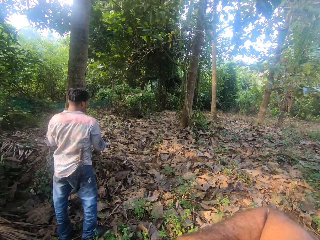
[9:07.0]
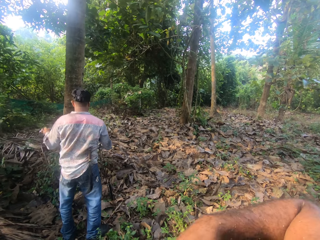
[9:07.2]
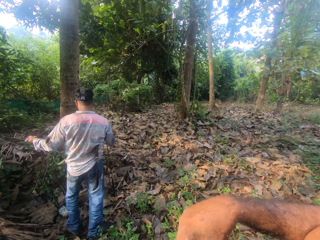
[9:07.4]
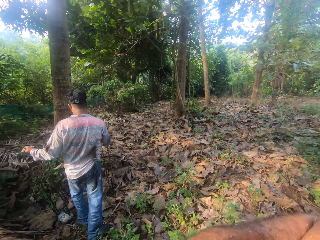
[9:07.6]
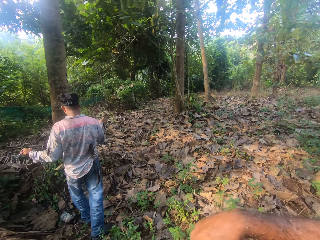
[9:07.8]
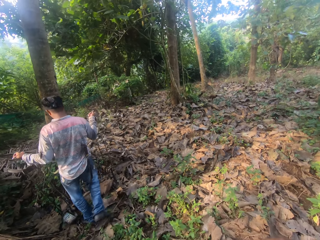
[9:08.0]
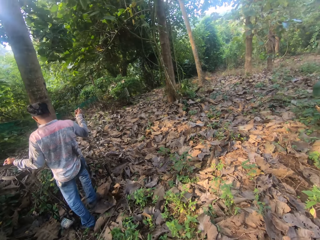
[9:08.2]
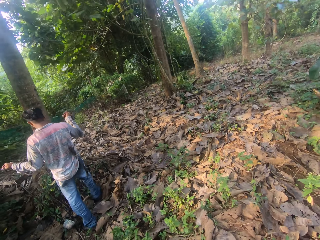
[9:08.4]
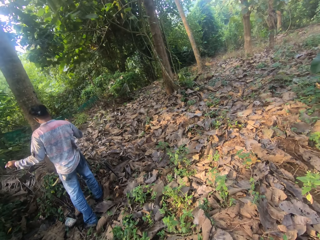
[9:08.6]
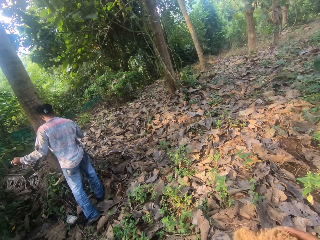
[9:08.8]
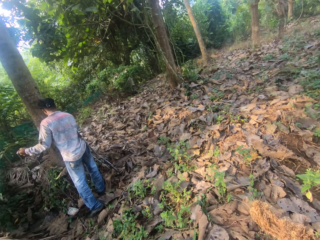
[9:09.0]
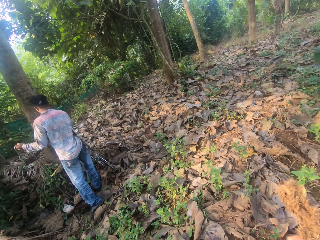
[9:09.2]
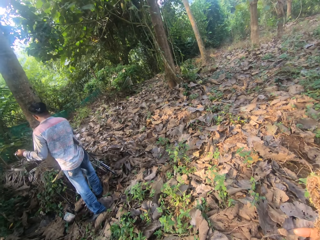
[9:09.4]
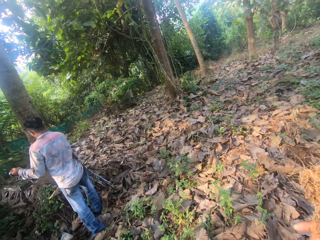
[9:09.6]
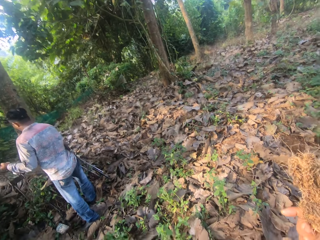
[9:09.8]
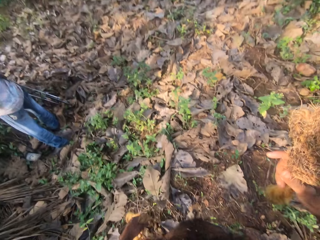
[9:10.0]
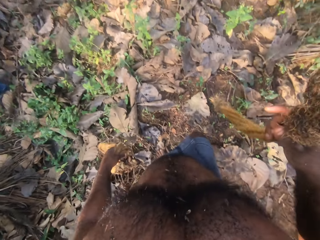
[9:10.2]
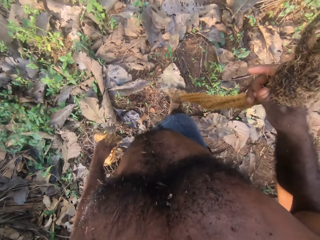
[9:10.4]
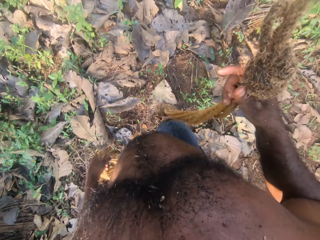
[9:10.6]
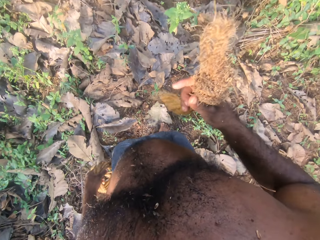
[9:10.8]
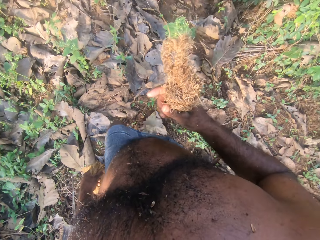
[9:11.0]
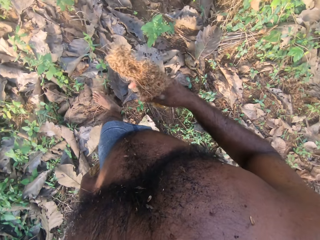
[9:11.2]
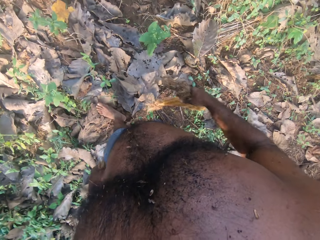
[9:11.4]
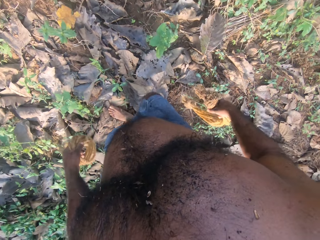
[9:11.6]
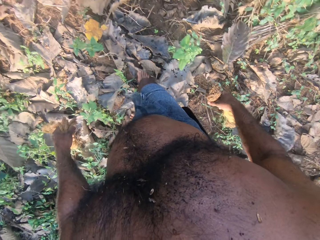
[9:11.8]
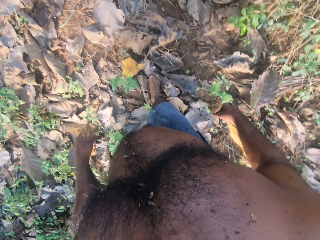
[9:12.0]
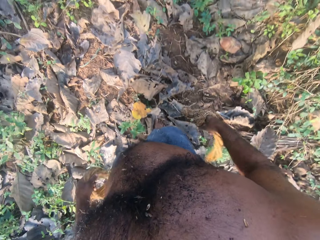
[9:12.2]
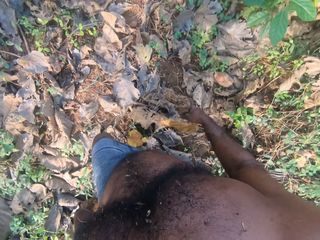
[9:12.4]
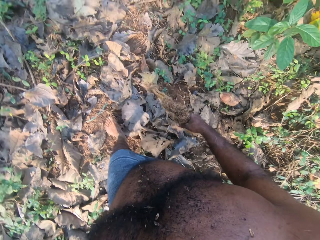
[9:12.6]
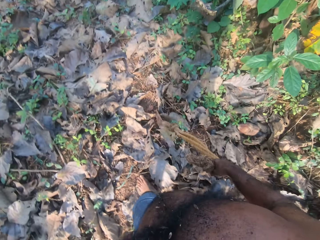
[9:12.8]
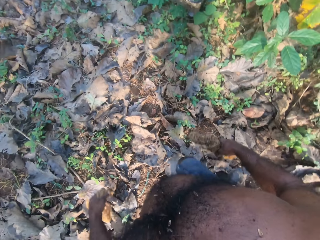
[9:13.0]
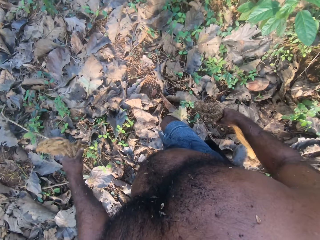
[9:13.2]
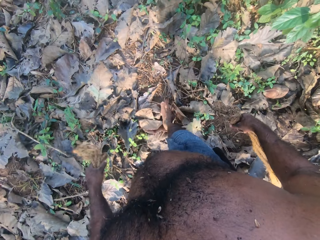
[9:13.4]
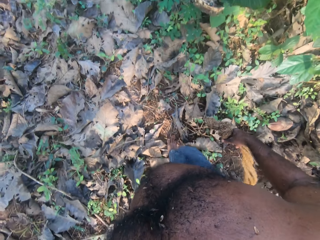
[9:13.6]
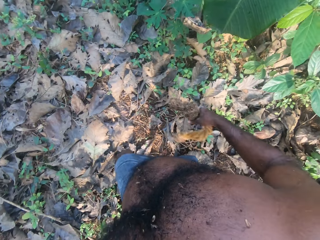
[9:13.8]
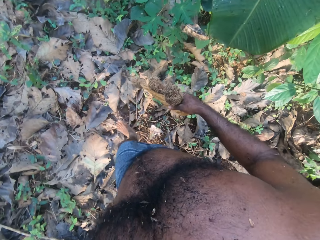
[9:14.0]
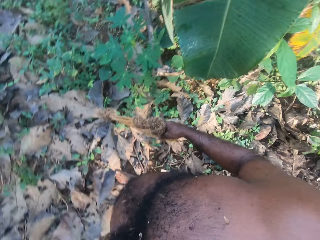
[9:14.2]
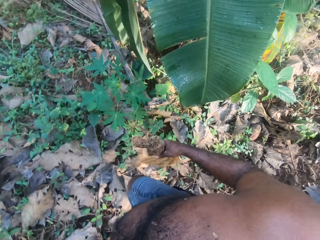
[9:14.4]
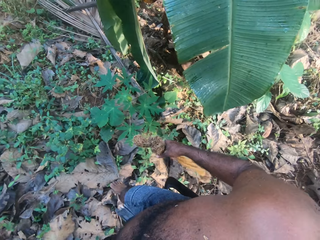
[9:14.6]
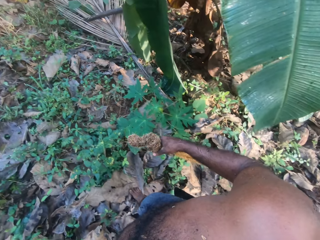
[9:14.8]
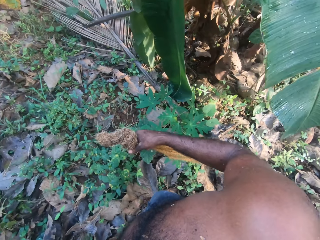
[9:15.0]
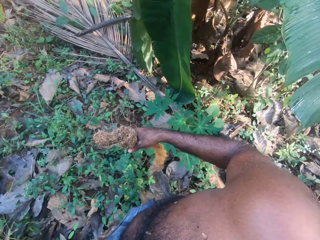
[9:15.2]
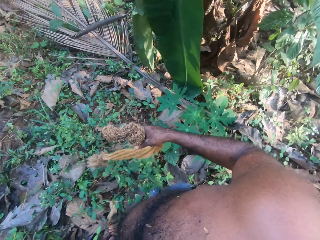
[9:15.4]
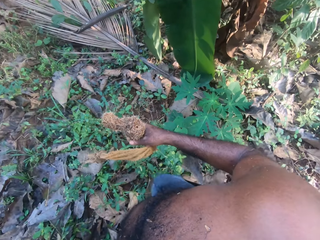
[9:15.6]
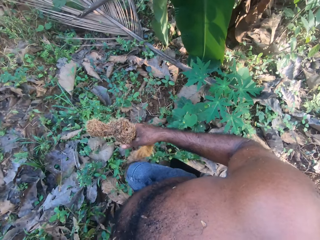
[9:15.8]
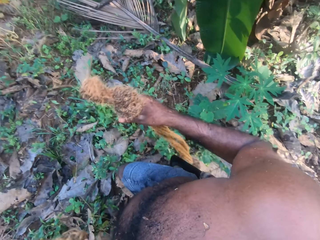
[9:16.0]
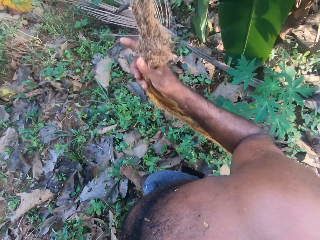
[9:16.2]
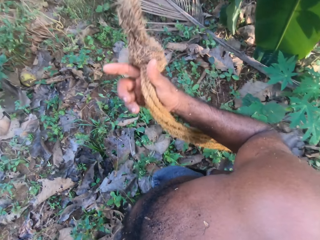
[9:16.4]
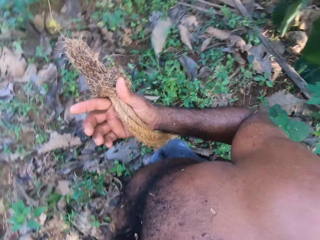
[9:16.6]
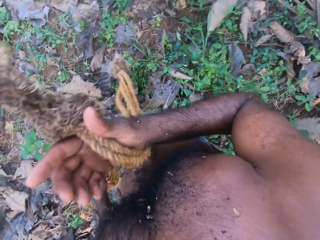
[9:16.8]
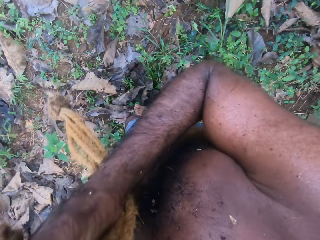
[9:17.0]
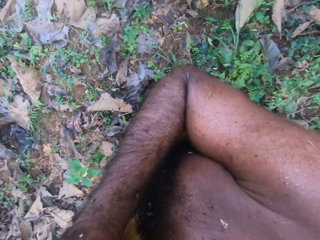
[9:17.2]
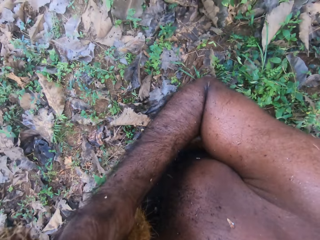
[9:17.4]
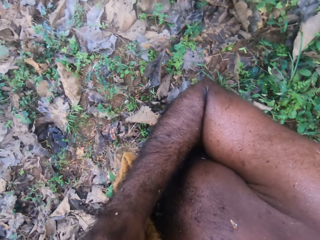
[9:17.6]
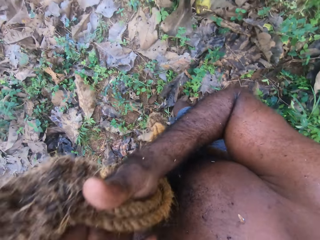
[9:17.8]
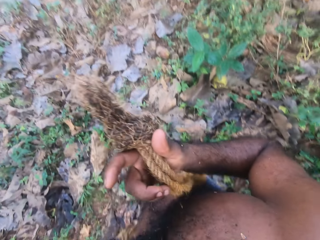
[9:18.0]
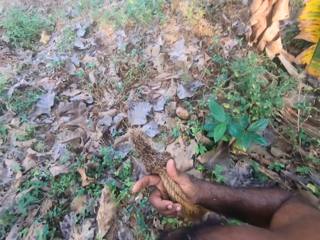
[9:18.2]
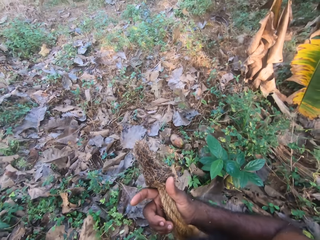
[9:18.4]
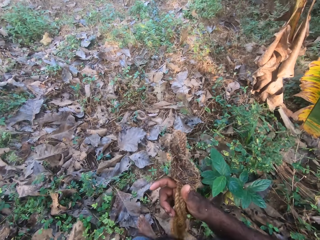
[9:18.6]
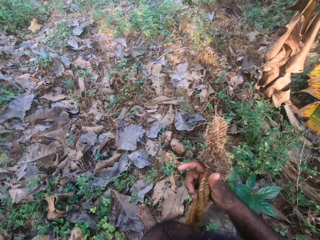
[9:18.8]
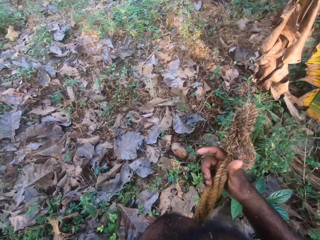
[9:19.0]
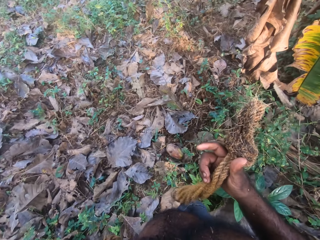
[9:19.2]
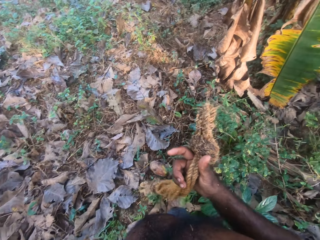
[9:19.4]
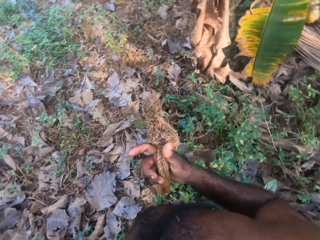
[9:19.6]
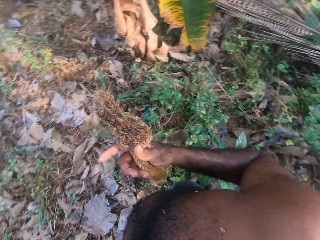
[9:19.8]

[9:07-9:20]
A person moves in the garden. The camera wearer walks in the garden. He walks. He converses, touches his face and lifts his right hand.

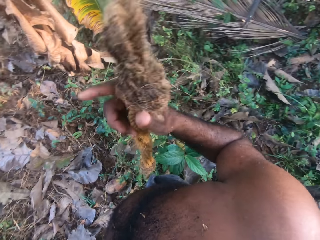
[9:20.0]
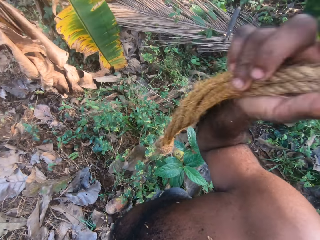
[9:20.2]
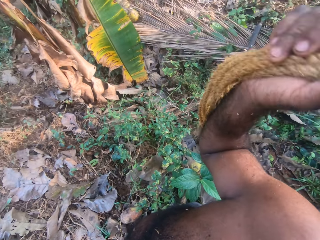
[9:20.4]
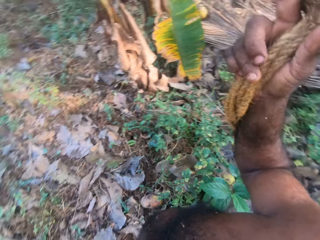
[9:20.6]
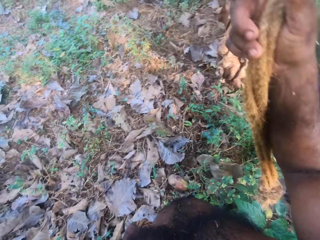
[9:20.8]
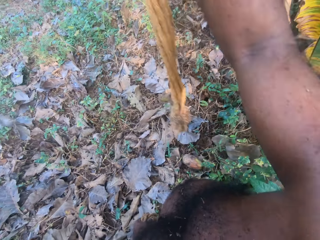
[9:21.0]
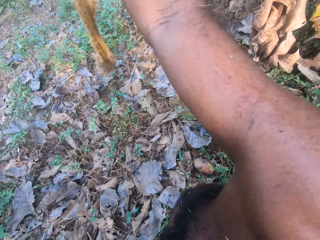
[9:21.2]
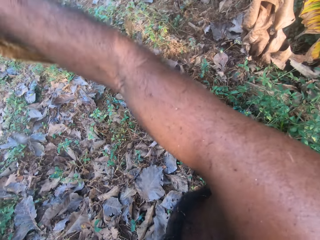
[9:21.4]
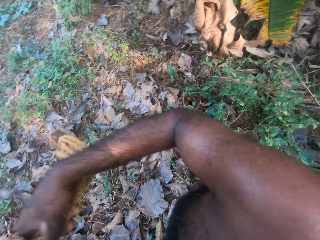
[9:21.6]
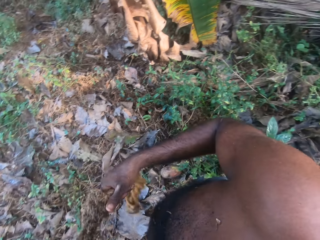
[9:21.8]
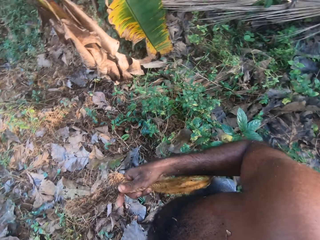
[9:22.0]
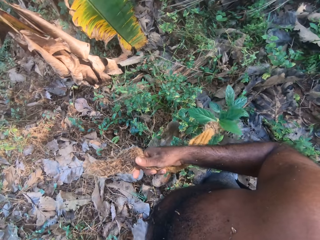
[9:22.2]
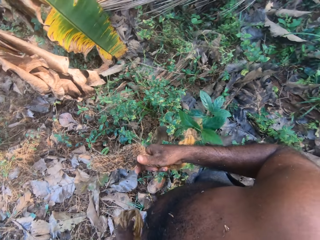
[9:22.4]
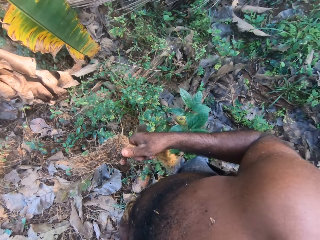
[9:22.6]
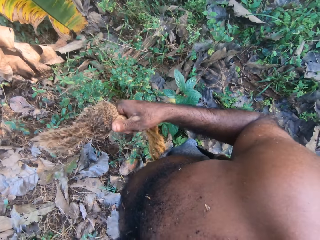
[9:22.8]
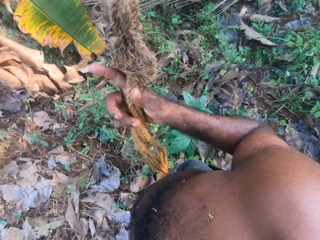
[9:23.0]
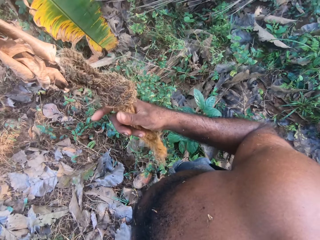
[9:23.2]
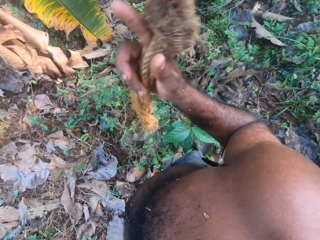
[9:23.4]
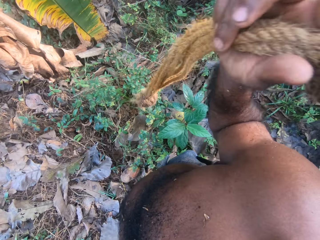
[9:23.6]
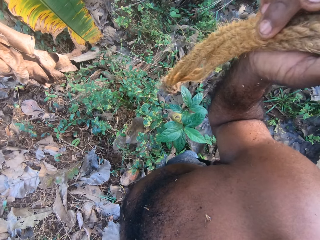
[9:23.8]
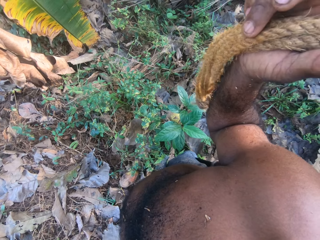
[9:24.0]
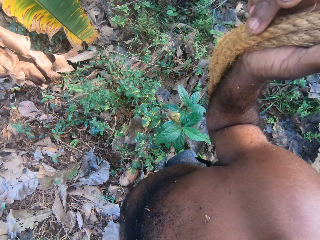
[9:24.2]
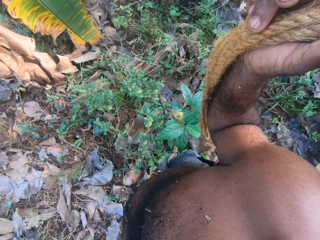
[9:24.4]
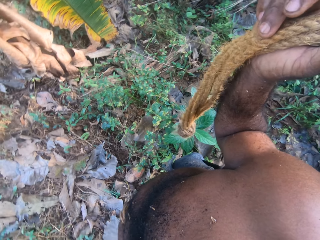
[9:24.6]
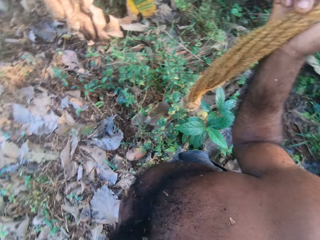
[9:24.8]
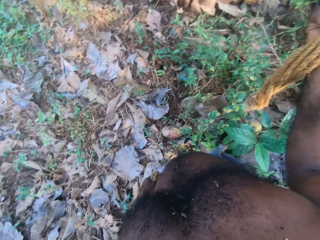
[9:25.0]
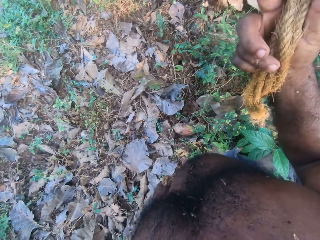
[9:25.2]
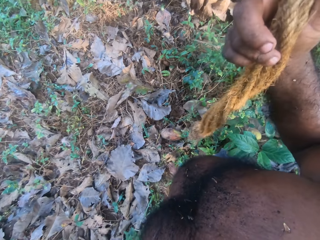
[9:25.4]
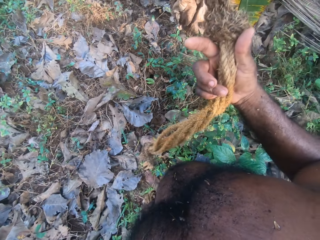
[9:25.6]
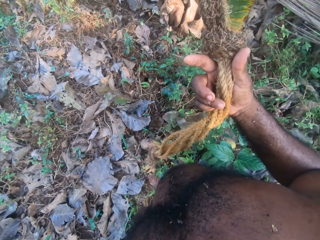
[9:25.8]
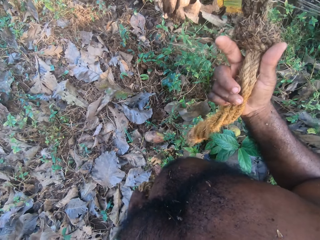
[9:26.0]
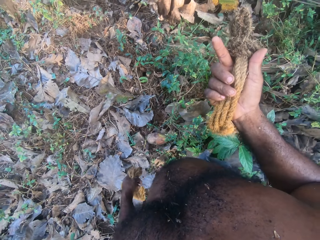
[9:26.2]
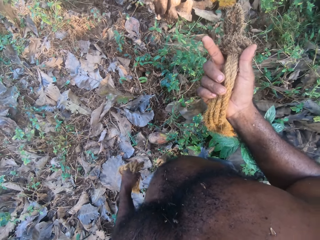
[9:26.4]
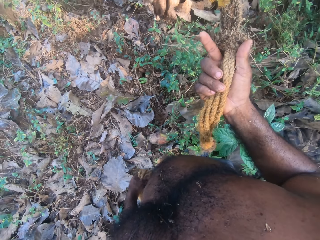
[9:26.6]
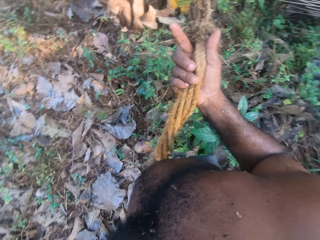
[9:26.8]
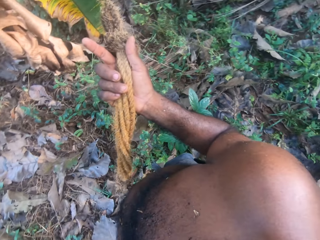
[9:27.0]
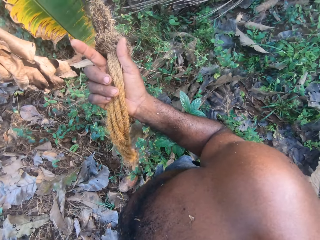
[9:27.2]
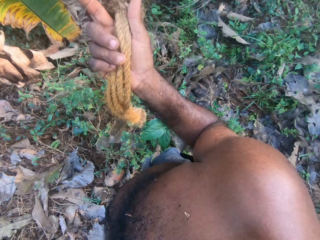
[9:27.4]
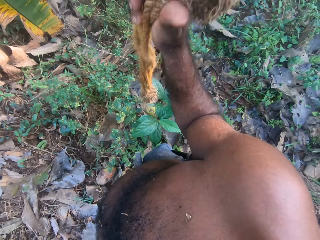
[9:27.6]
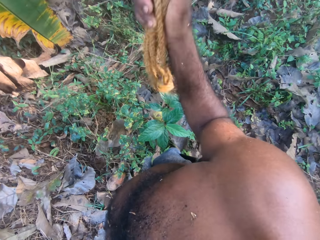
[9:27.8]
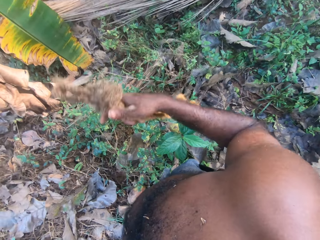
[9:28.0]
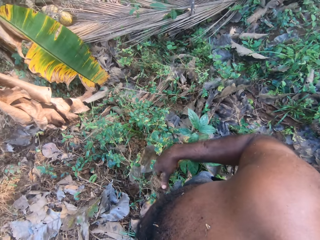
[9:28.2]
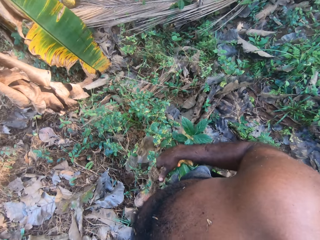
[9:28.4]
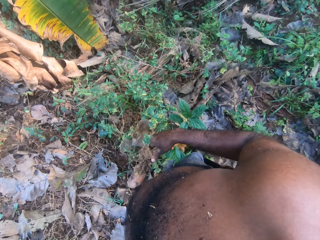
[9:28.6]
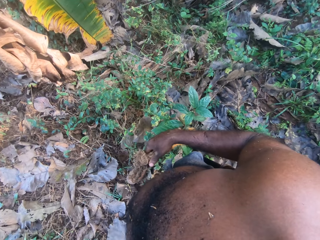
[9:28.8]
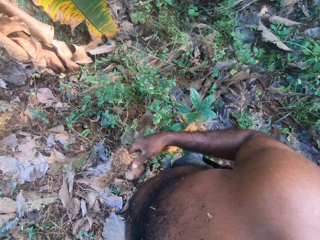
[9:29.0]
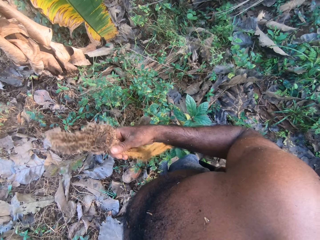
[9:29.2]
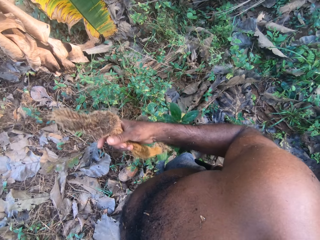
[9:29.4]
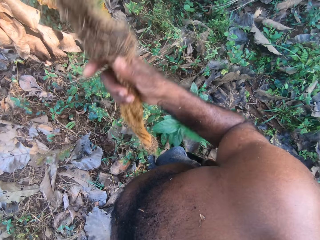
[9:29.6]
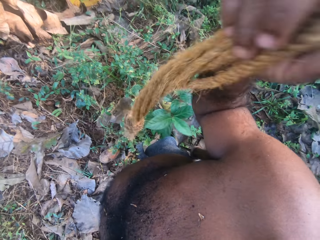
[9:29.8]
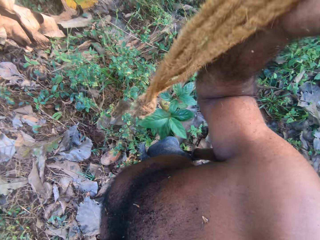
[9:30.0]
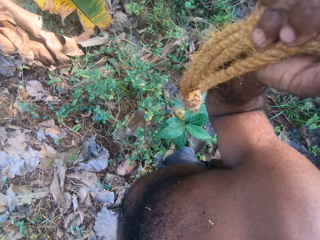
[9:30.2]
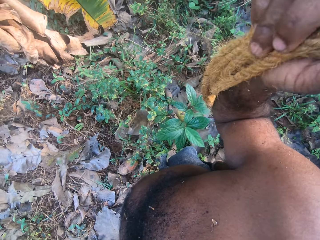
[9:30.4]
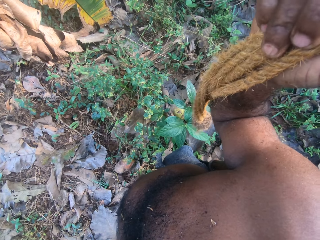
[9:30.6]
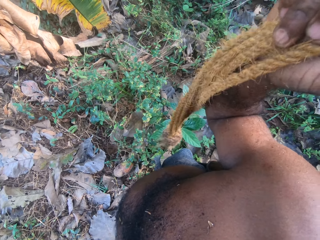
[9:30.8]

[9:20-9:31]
The camera wearer points around. He lifts his right hand. He converses. He lifts his right hand. He converses.
